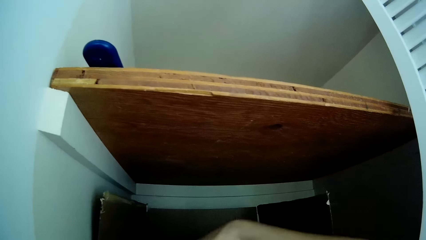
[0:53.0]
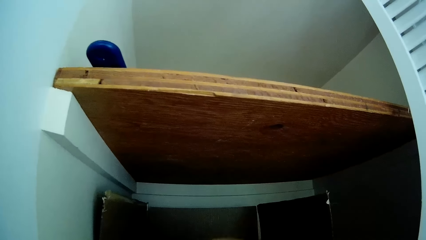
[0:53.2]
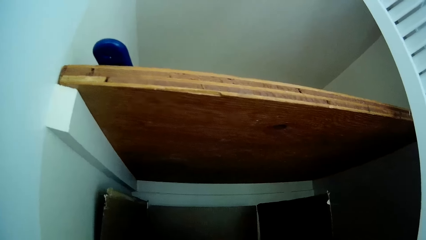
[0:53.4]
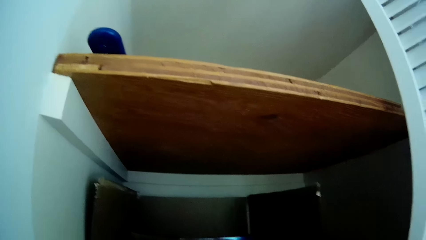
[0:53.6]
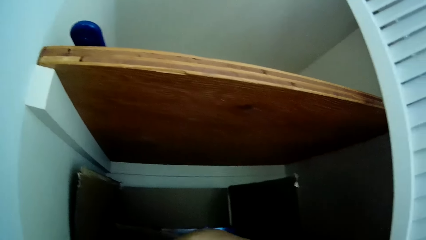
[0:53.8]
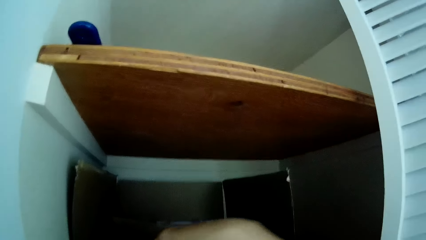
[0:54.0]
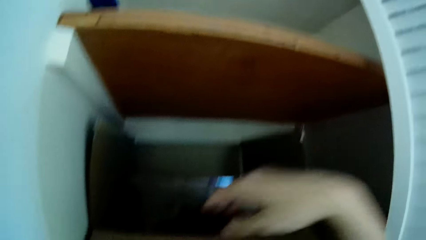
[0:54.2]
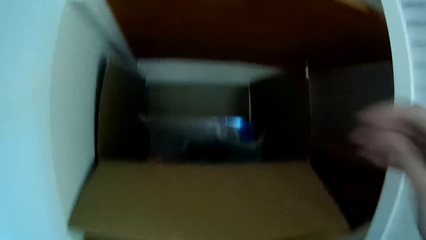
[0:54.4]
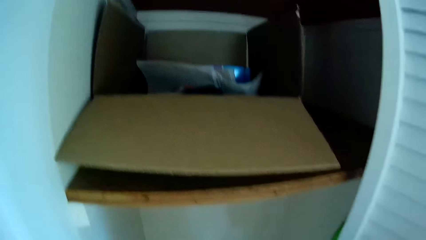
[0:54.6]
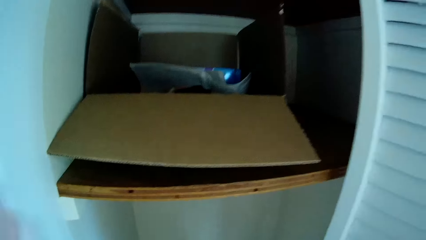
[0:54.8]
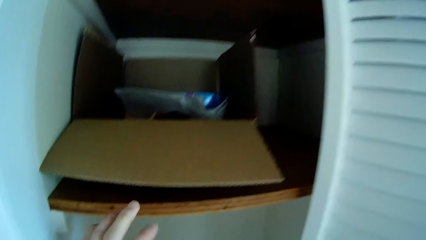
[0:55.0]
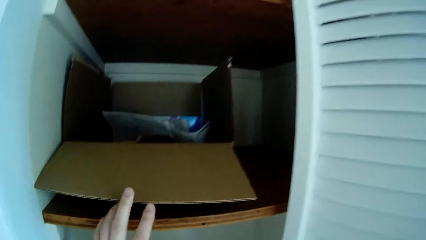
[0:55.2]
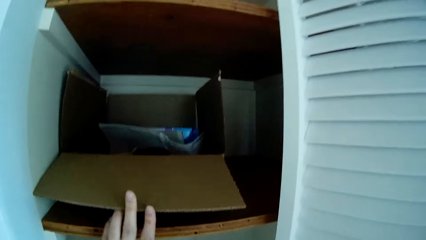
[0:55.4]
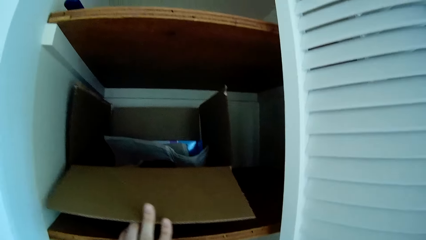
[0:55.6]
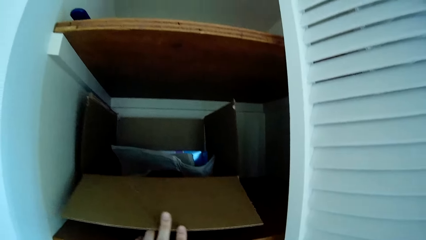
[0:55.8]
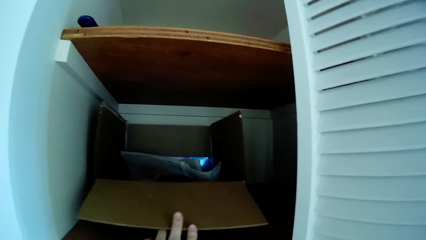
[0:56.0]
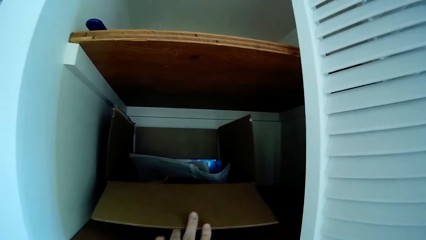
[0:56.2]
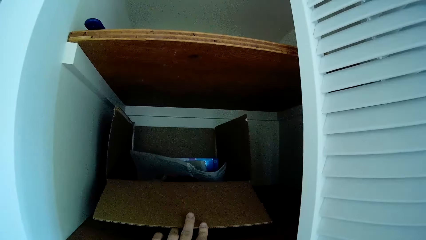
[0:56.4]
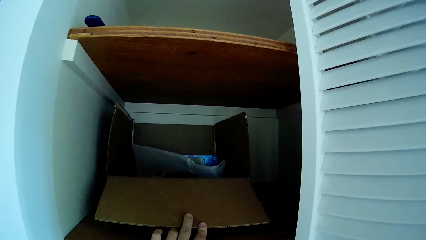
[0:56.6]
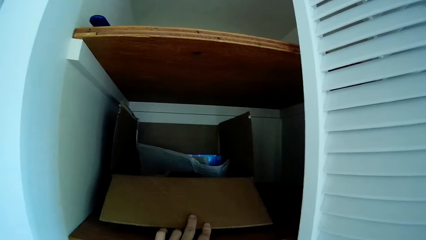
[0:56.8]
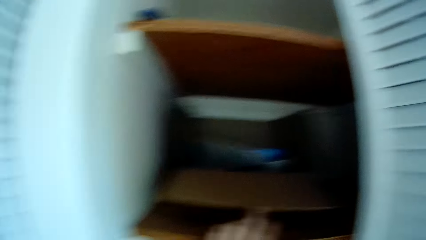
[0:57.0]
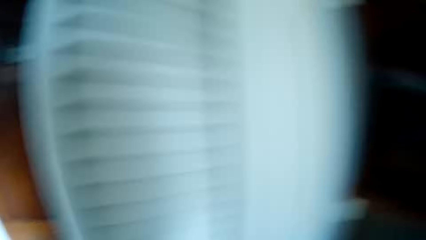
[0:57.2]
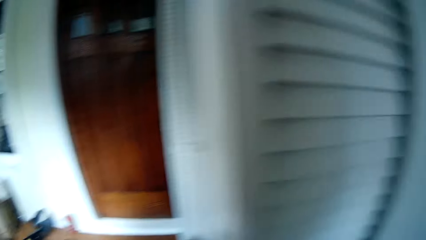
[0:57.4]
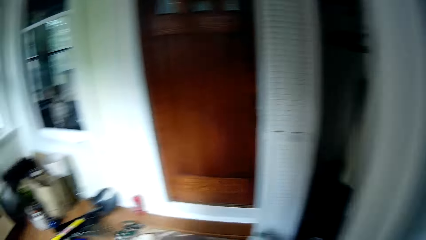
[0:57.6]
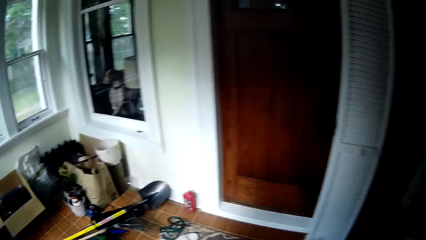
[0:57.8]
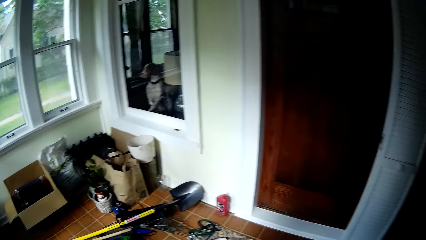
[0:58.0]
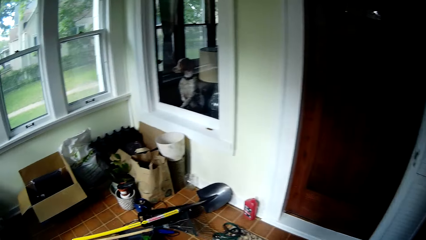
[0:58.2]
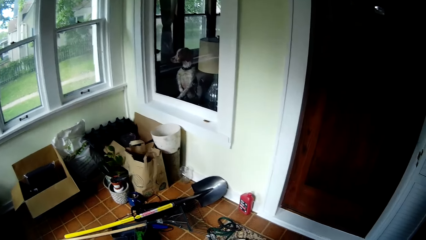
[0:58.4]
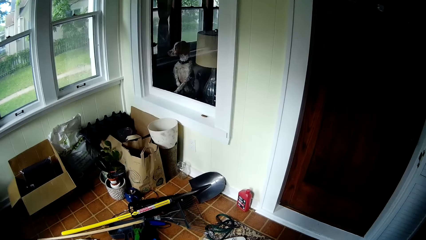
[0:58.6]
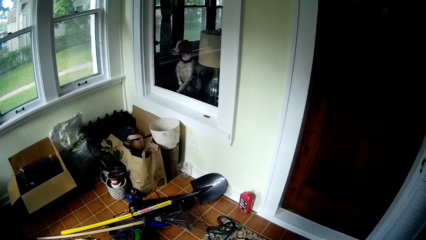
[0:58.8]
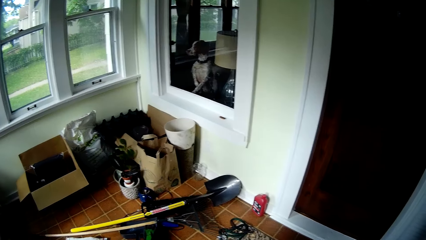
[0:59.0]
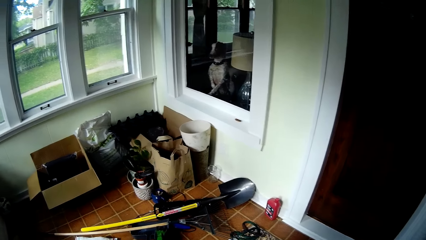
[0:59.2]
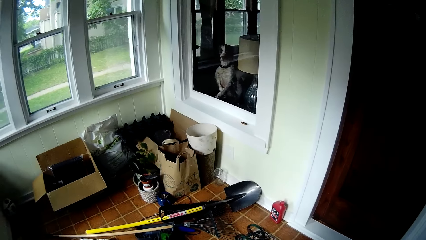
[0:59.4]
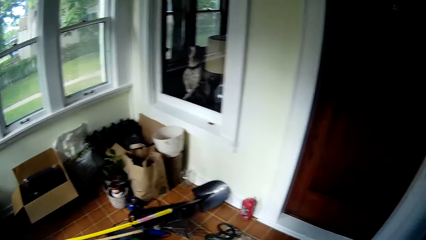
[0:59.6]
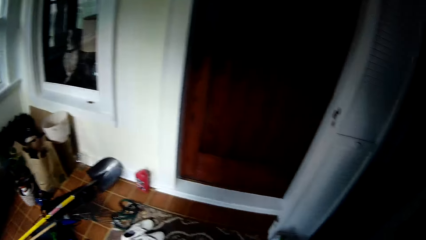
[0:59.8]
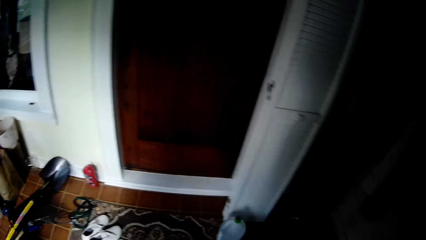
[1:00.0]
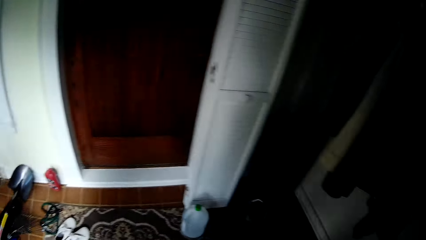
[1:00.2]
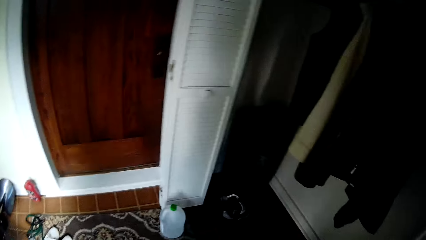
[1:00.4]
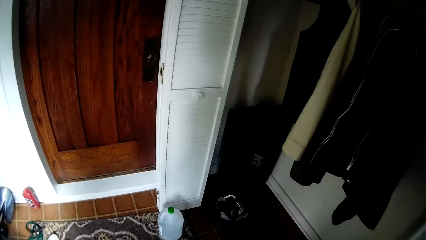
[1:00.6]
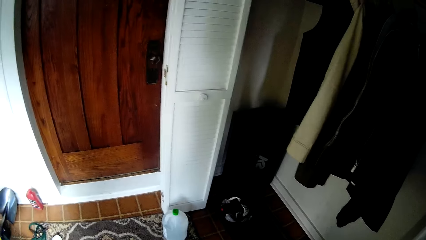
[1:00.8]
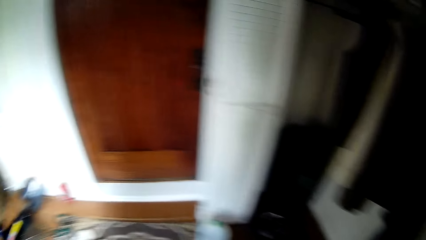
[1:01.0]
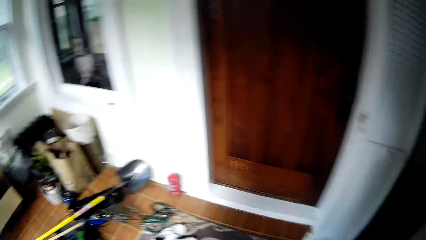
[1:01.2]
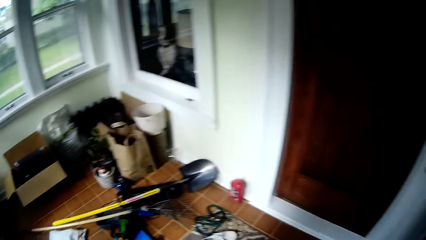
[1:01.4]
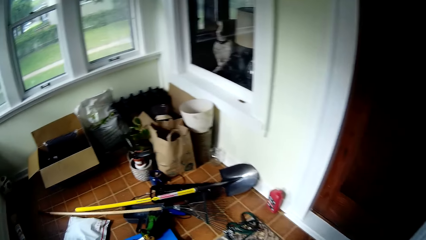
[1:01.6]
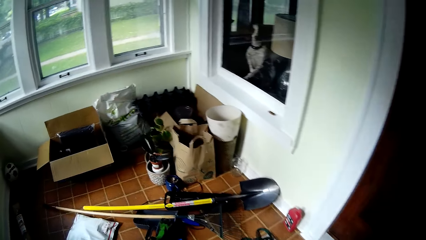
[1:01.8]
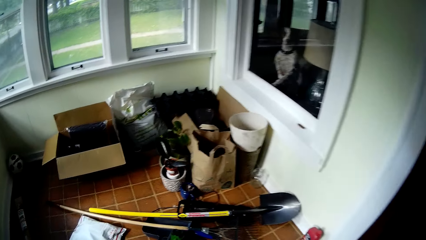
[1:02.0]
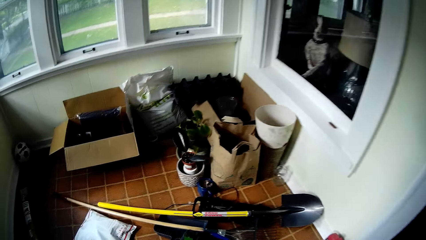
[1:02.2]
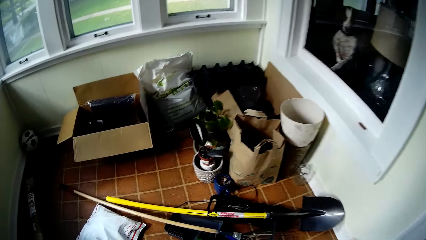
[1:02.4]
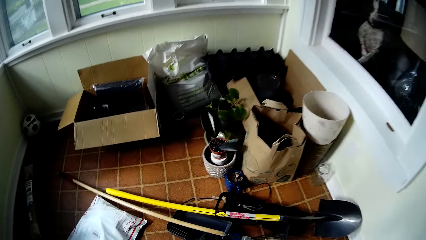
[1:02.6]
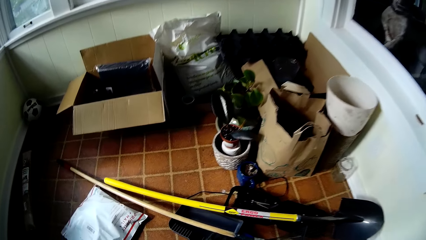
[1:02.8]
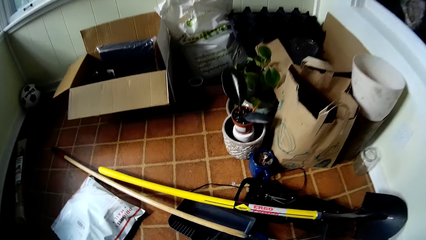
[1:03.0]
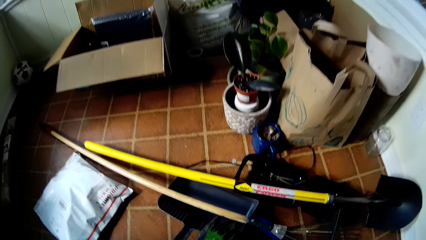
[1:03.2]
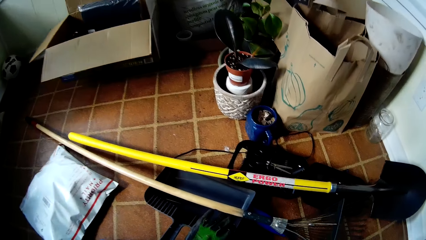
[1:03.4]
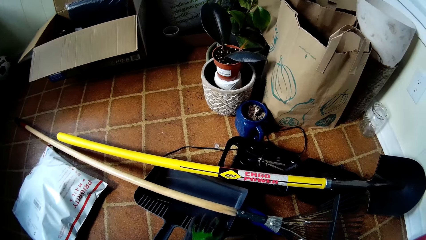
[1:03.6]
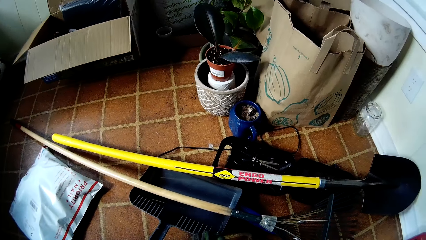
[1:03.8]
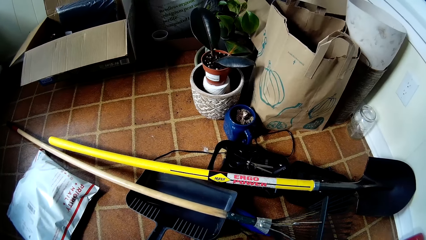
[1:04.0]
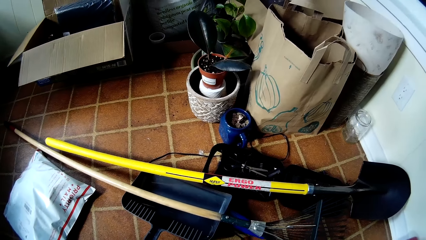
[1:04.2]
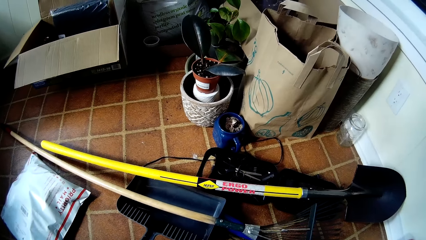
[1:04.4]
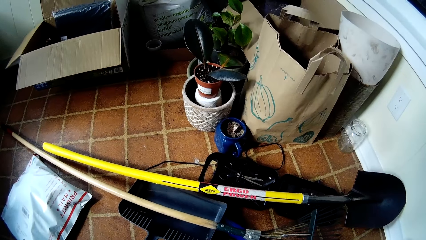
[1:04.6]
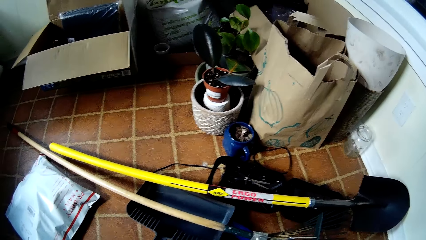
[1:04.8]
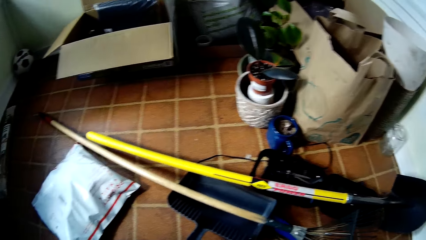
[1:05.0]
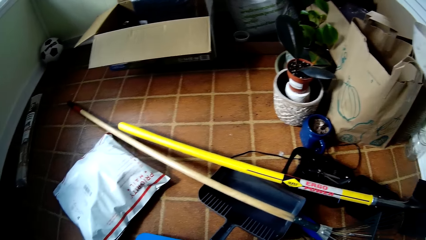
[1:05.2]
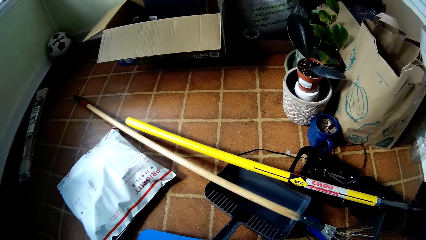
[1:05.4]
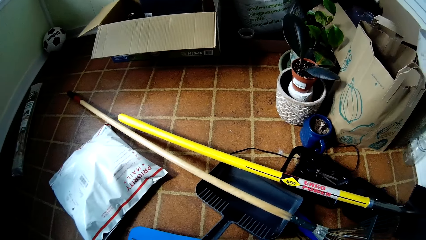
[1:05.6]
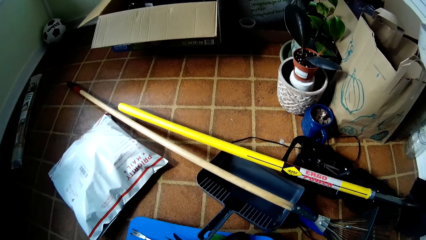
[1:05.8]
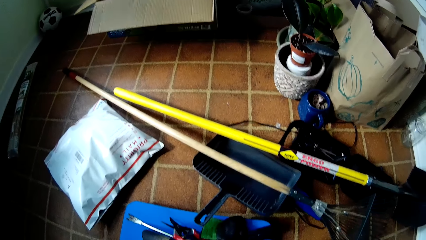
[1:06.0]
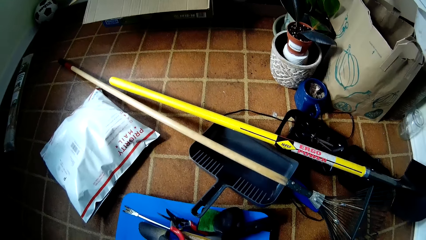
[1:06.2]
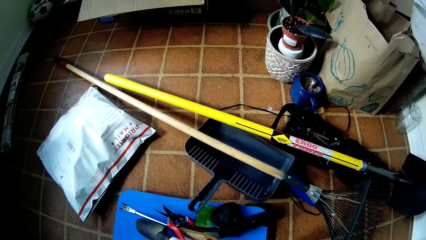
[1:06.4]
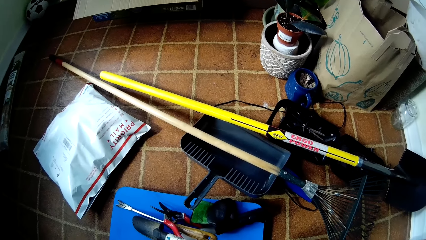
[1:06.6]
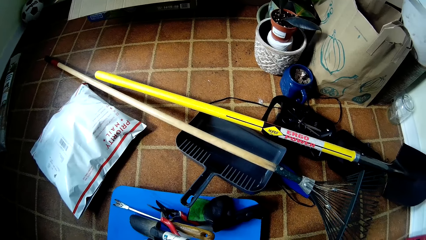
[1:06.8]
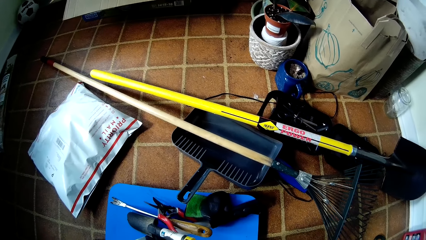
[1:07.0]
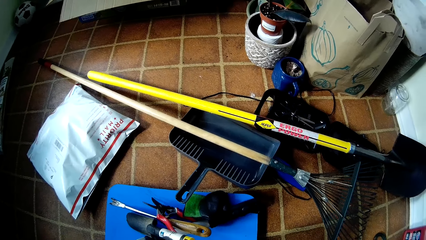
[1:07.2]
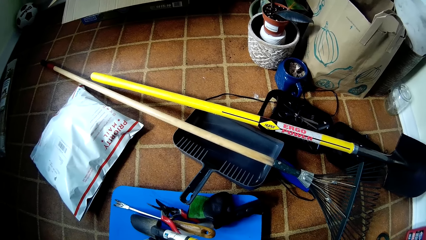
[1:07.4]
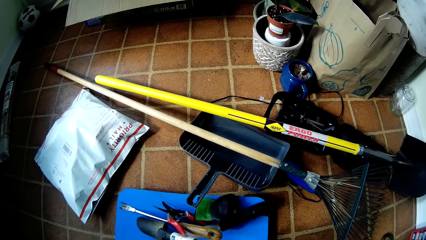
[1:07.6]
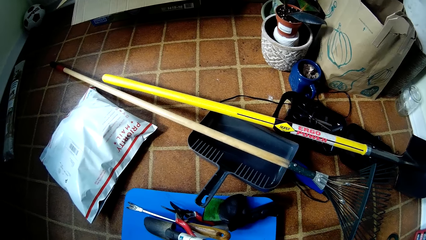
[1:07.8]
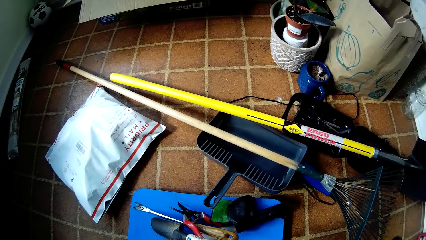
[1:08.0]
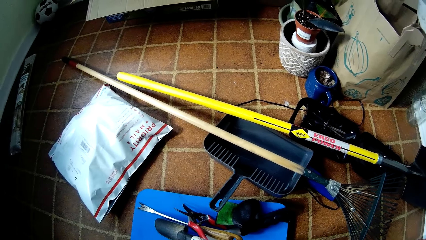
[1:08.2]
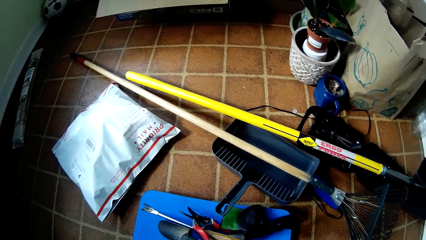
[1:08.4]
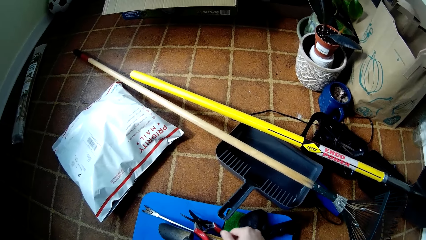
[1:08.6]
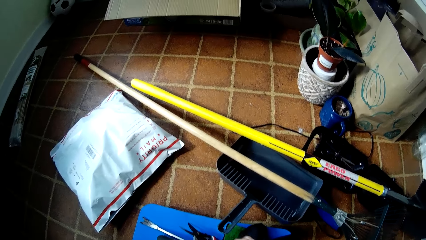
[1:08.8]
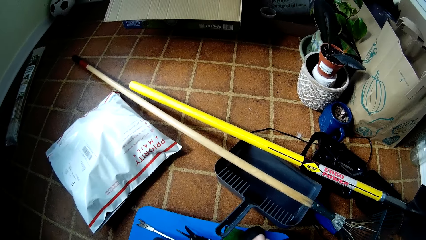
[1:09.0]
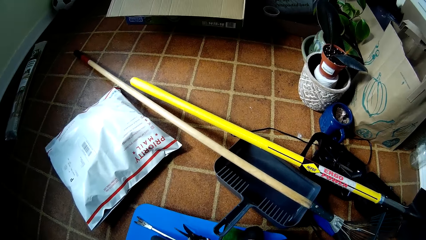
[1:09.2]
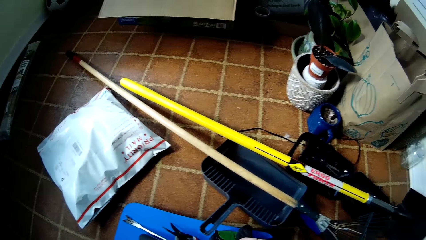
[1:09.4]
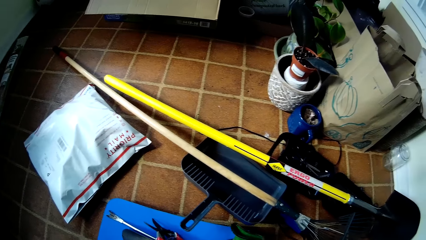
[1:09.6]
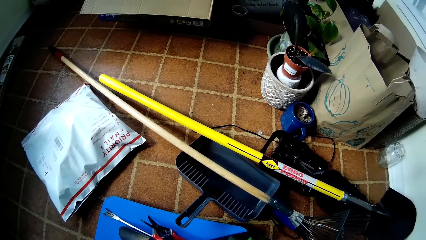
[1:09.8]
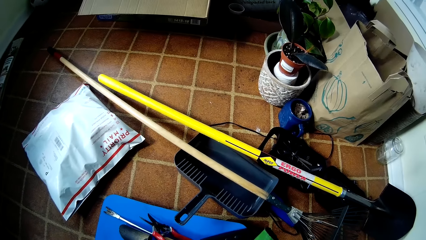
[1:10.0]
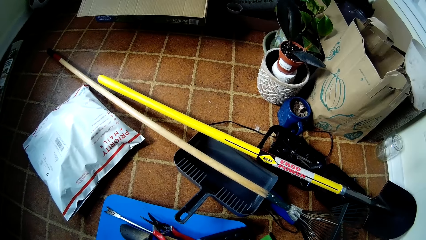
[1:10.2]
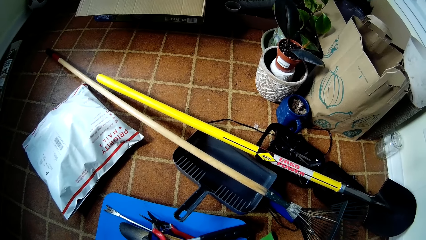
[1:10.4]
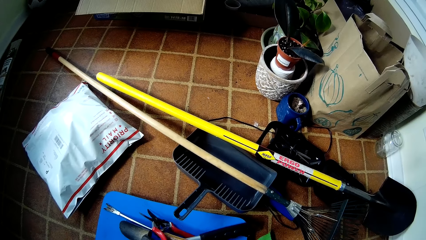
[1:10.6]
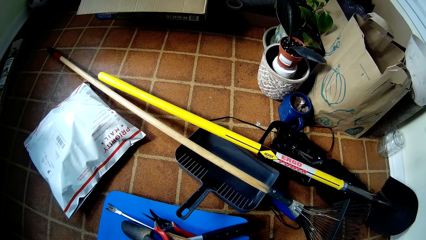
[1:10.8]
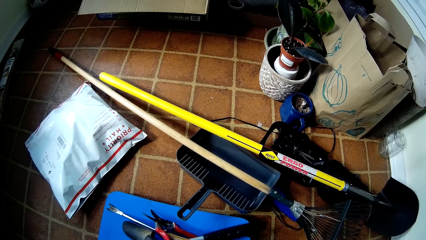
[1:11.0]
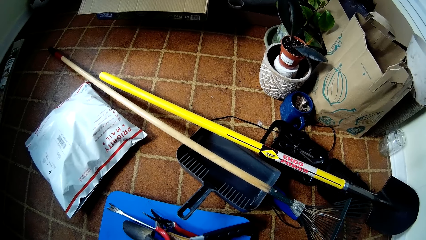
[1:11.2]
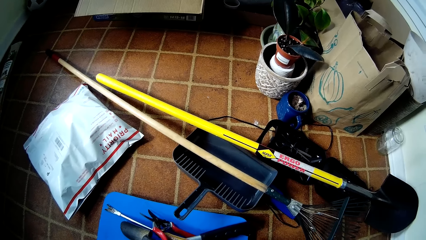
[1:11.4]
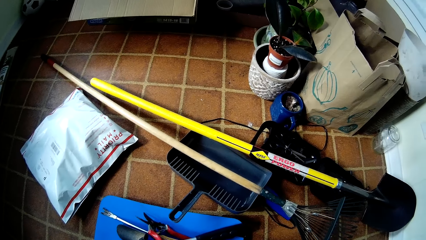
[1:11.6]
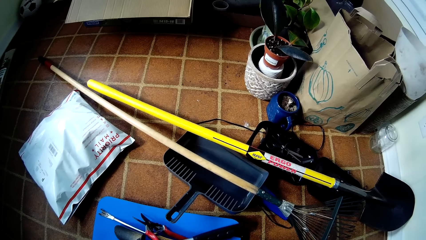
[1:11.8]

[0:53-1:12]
The camera wearer pushes the carton into the wardrobe with her left hand. She touches the box. She looks around. She picks up a glove from a parker on the floor with her left hand. She picks up a glove on the floor with her right hand.
